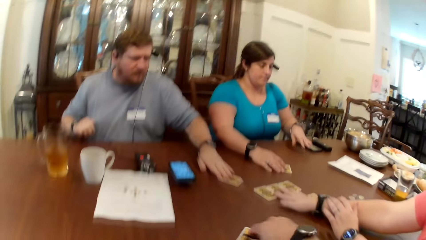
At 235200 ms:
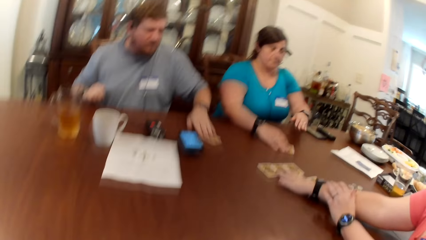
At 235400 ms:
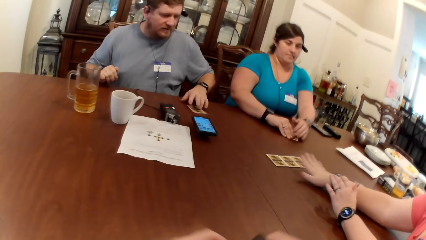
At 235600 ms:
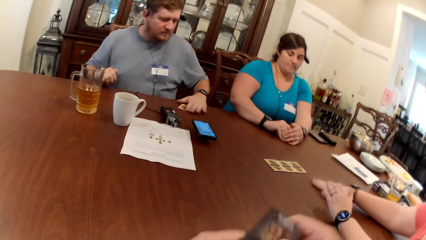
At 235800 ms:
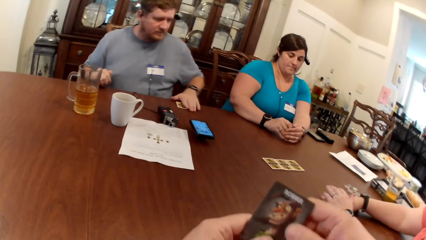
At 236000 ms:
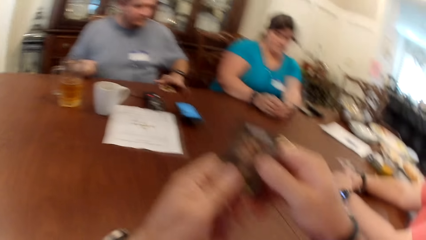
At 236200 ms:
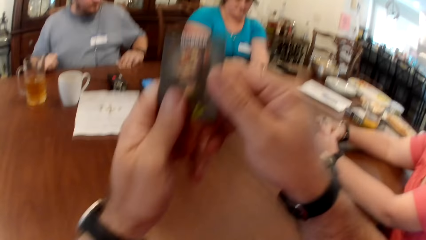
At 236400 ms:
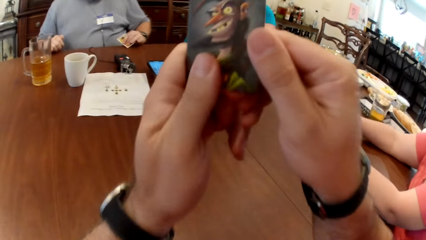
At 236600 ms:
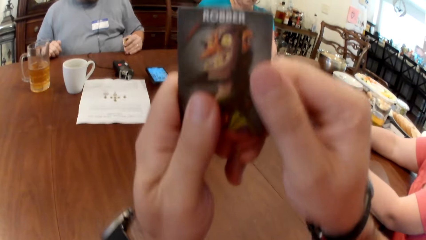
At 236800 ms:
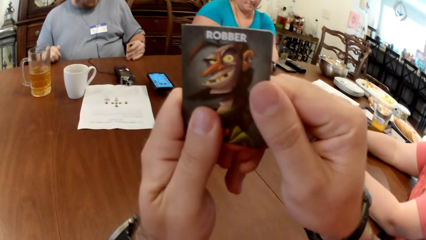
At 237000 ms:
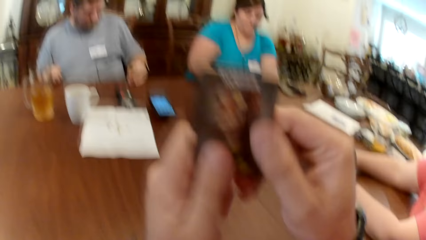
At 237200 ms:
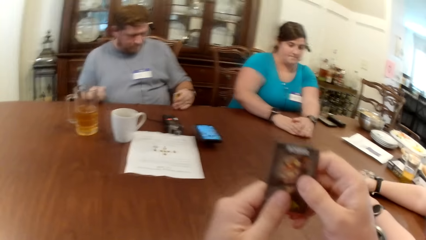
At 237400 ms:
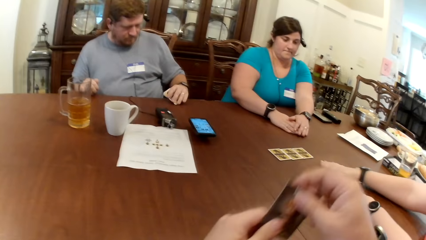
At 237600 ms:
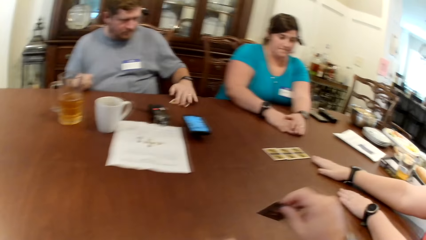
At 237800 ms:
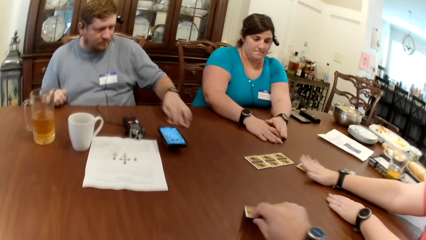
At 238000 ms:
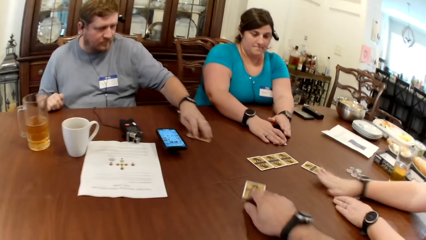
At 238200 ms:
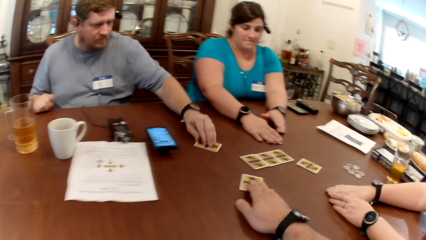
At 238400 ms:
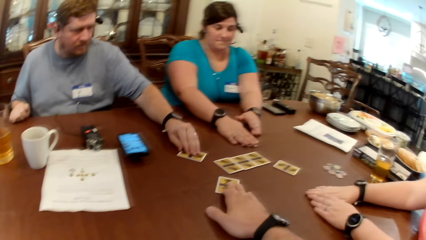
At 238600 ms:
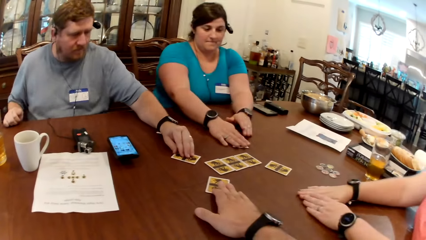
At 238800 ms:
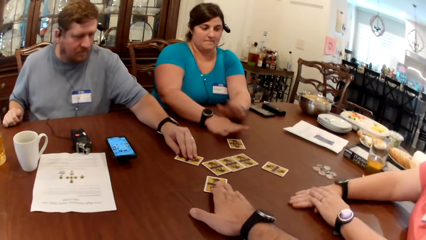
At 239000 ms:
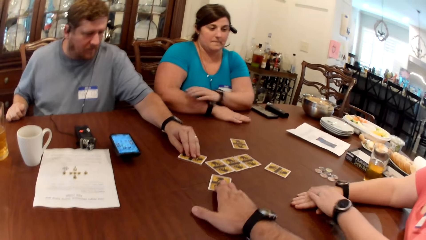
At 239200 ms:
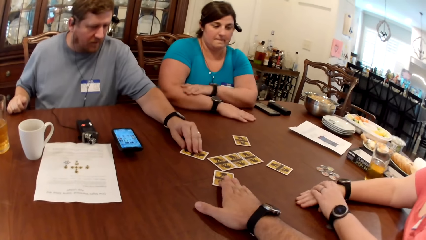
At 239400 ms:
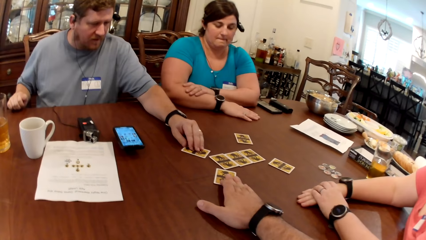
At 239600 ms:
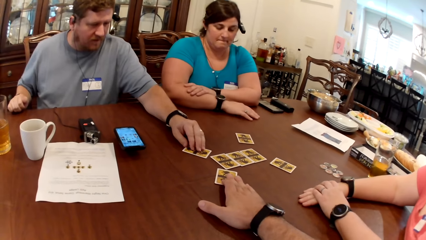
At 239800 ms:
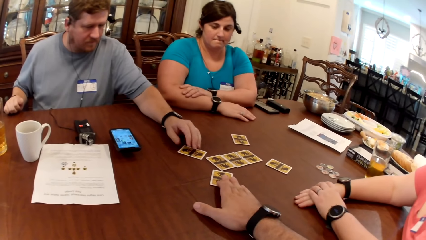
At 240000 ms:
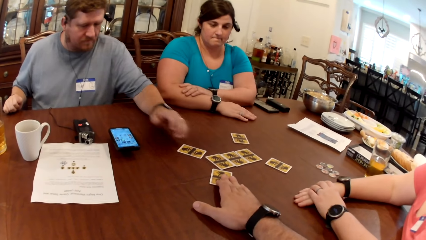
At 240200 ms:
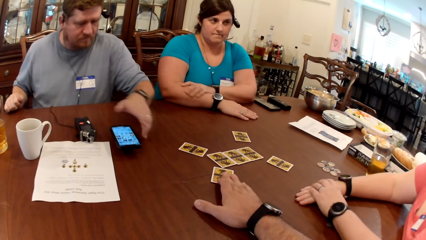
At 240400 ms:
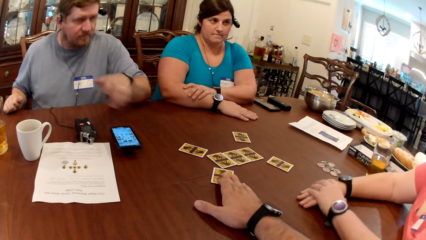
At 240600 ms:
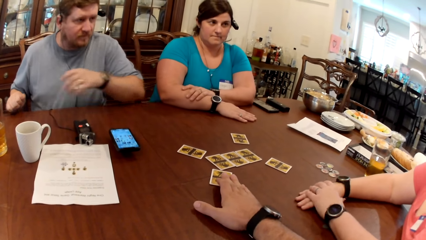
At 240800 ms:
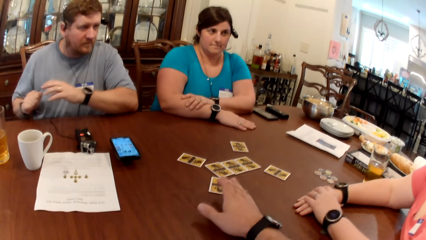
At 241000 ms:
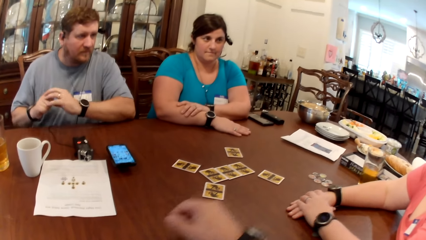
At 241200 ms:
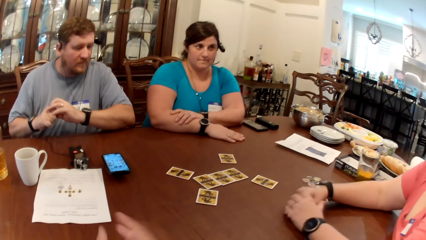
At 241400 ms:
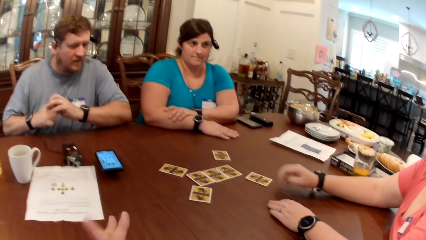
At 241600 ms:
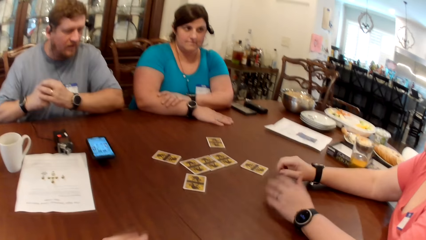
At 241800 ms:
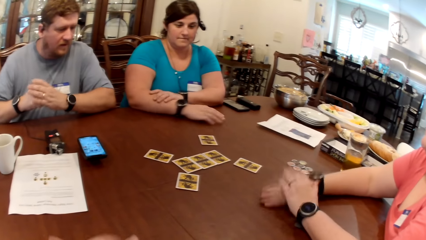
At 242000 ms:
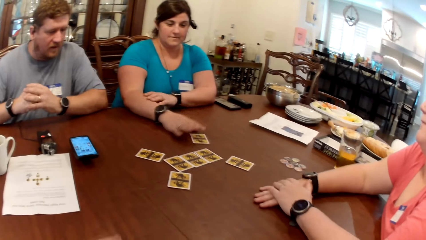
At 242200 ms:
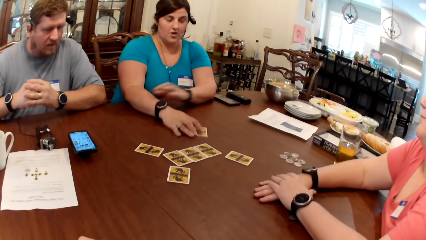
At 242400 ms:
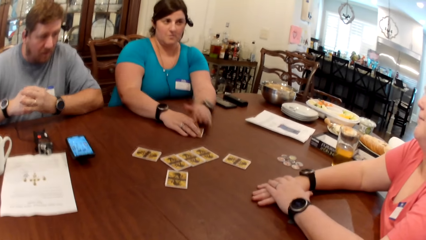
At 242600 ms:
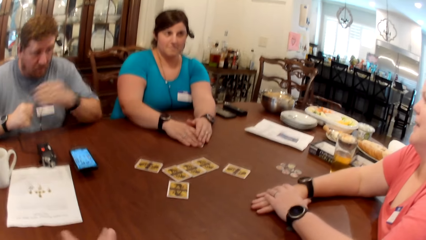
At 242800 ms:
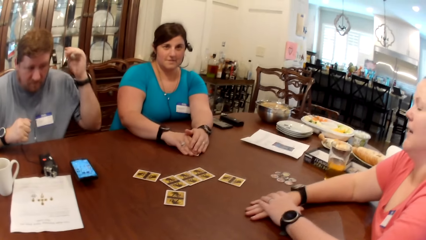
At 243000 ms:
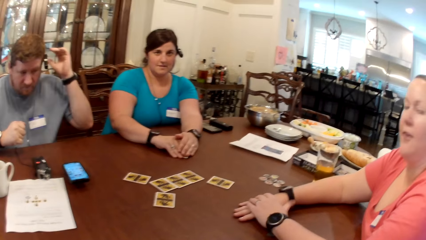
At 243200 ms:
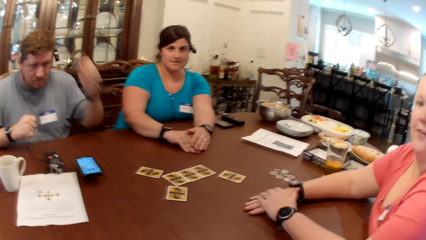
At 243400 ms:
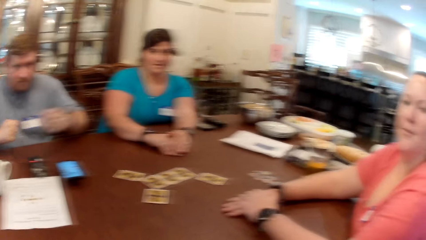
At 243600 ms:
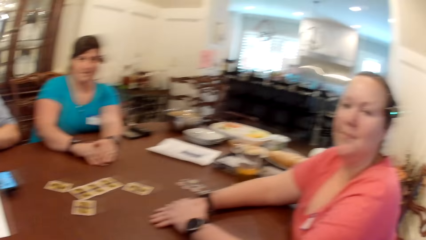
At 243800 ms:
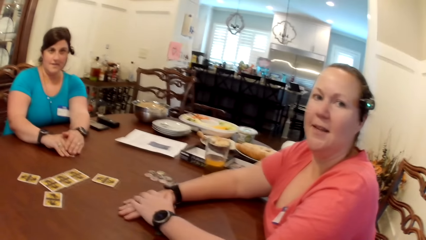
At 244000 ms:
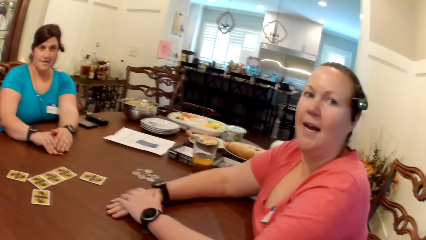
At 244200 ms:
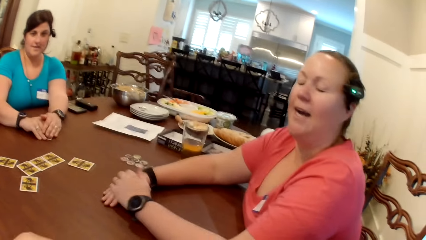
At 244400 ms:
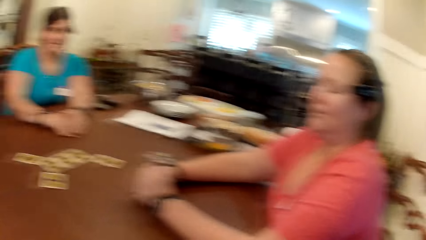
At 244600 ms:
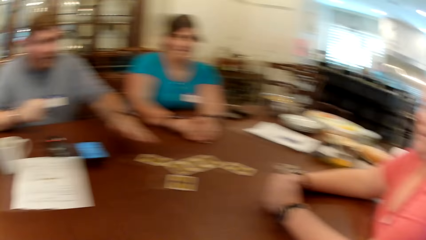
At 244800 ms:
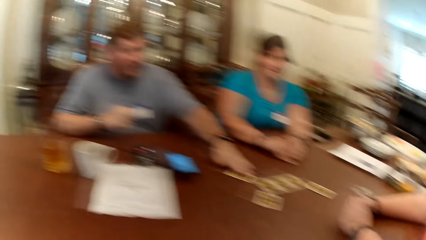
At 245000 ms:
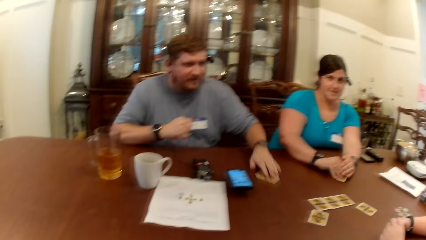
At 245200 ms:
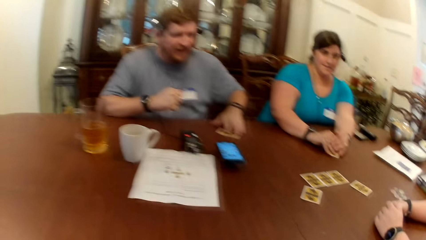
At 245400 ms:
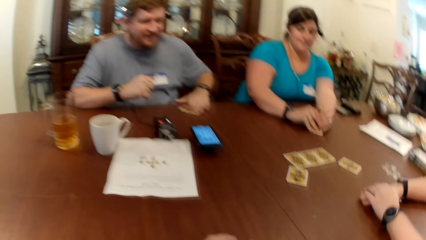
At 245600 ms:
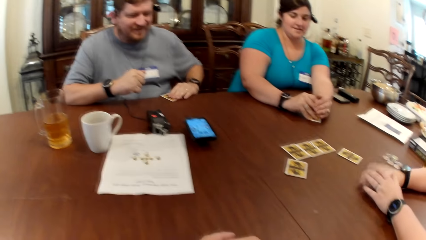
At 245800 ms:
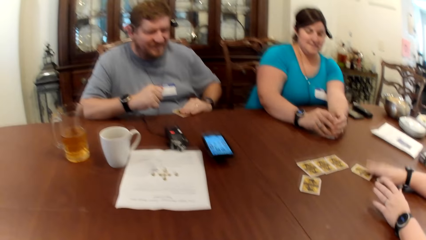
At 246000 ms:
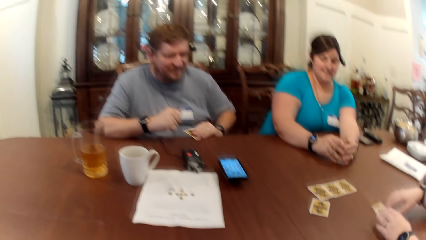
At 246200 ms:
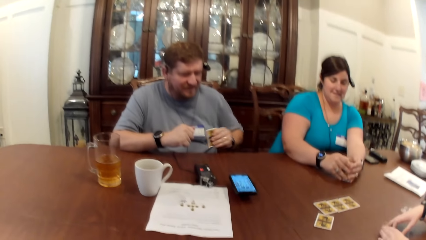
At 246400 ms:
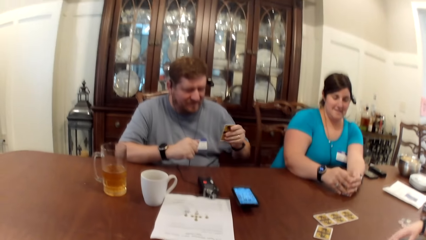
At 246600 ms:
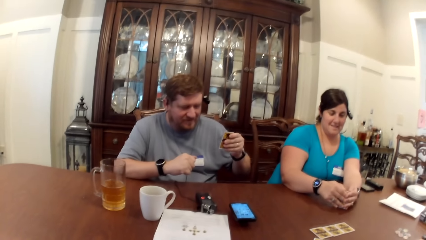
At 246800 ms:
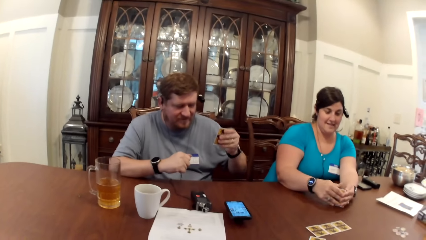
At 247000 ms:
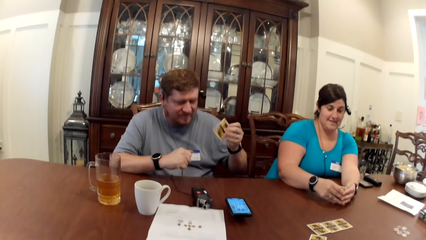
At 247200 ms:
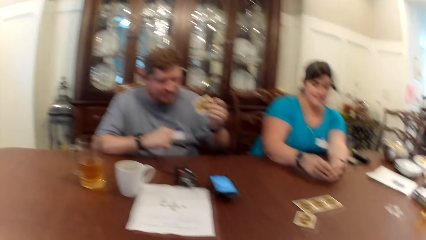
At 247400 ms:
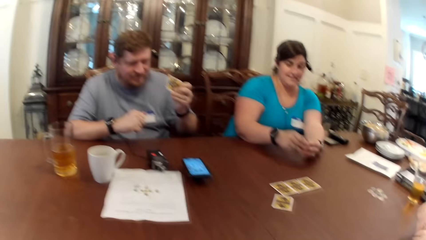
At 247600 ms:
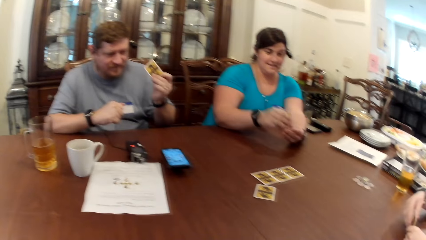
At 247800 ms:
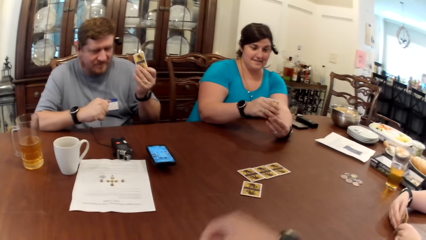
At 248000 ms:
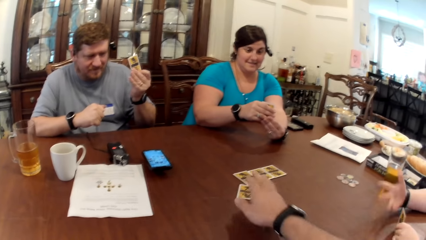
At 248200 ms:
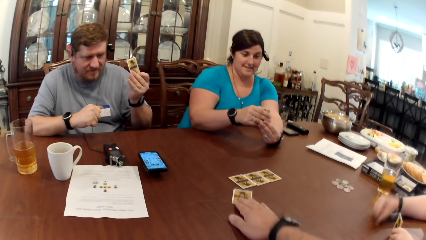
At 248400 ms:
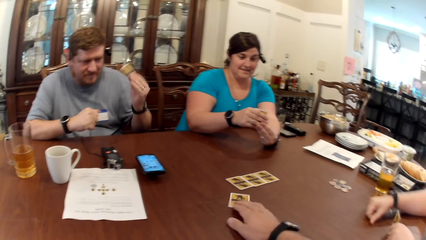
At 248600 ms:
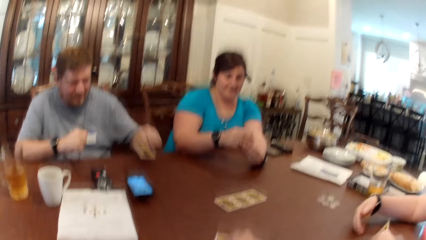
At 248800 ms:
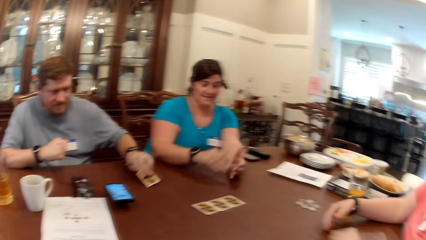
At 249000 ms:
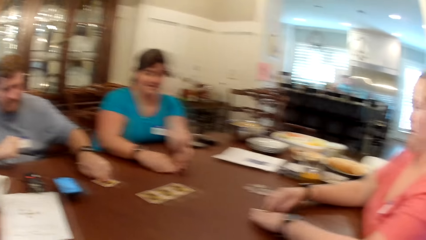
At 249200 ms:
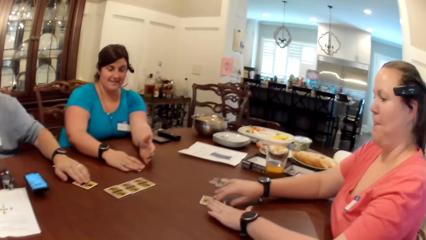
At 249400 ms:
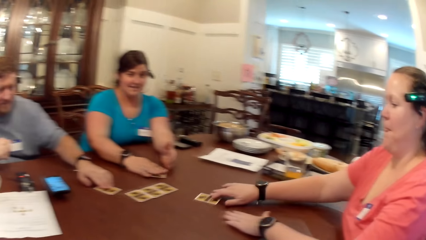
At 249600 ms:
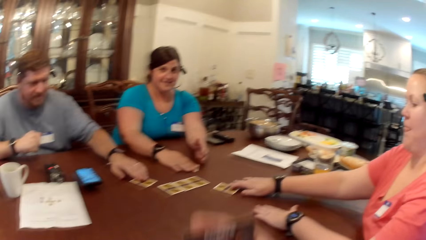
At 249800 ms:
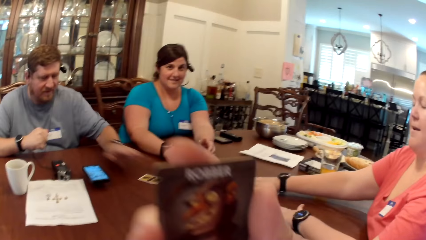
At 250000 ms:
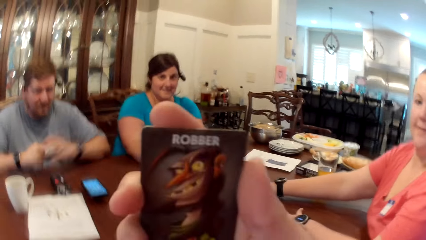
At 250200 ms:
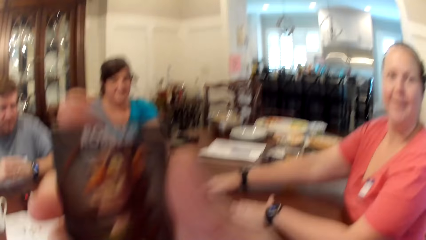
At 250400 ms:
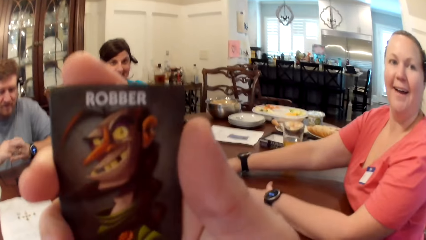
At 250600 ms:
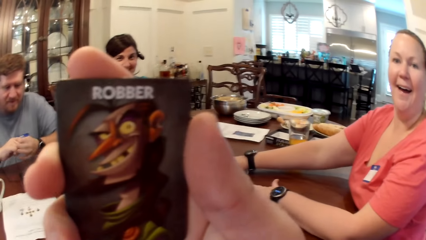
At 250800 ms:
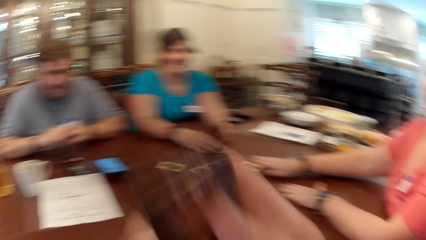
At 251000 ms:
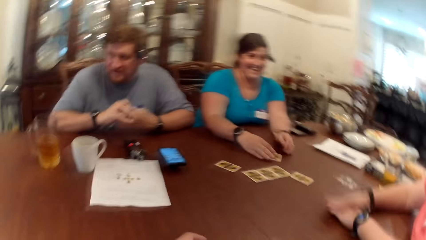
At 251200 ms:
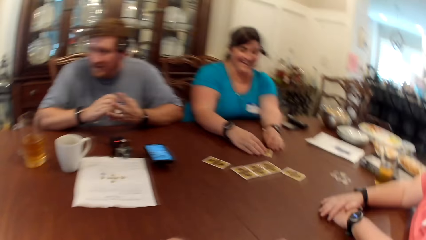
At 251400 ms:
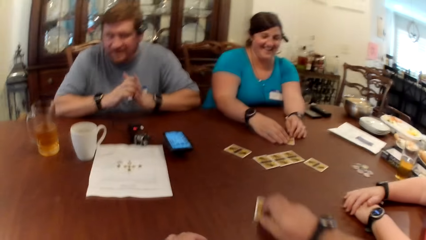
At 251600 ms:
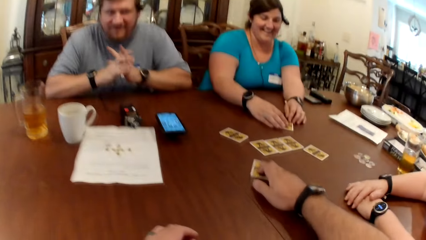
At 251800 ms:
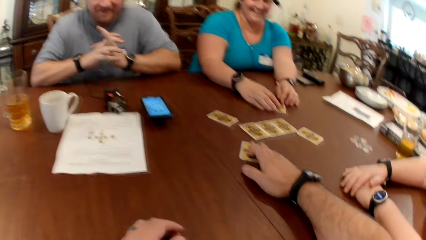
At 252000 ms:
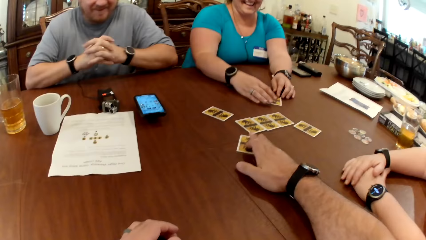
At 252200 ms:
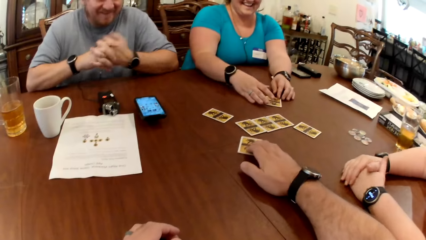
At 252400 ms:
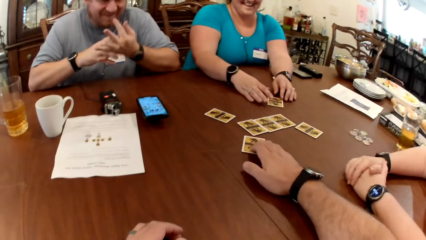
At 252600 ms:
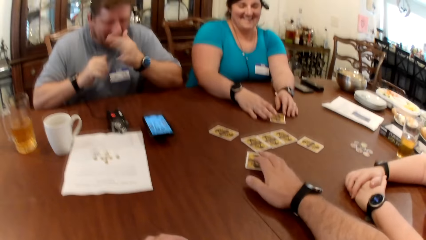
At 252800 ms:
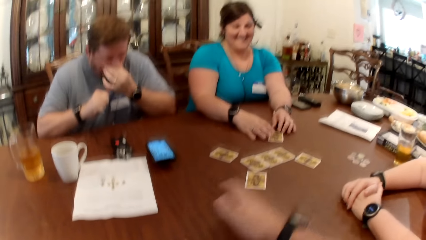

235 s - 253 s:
The camera wearer drags the card on the table with his right hand. A man drags the card on the table with his left hand. The camera wearer picks the card from the table. A woman taps the phone on the table with her left hand. Another woman drags the card on the table with her right hand. The camera wearer holds up the card with both hands. The man holds up the card with his left hand. The camera wearer looks at the card. The other woman adjusts the card on the table with her right hand. The first woman adjusts the card on the table with both hands. The man adjusts the card on the table with his left hand. The camera wearer drops the card on the table with his right hand. He adjusts the card on the table with his right hand. He drags the card back to the table. The man interacts with the camera wearer, the first woman and the other woman. The camera wearer folds his hands together. The first woman adjusts the card on the table with her right hand and covers the card with both hands. The camera wearer talks to the other woman. The man moves the card on the table with his left hand and holds up the card with his left hand. The first woman holds up the card with both hands. The camera wearer picks up the card from the table with his right hand. The other woman knocks the table with her right hand. The camera wearer interacts with the man, the other woman and the first woman. The man drops the card on the table with his left hand. The other woman drops the card on the table with her right hand. The first woman adjusts the card on the table with her right hand. The camera wearer holds up the card with his right hand. He looks at the card, drops the card on the table with his right hand and drags the card back.
